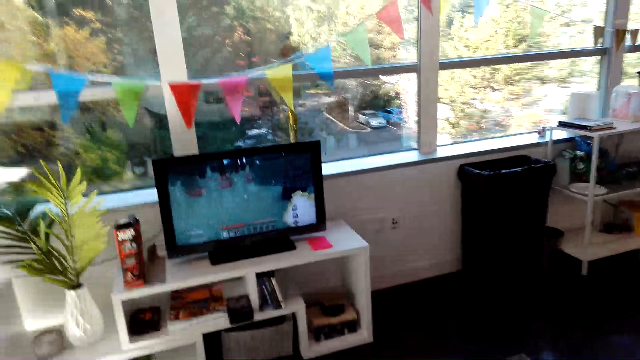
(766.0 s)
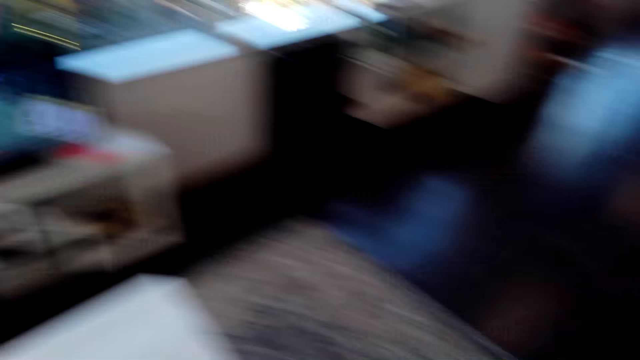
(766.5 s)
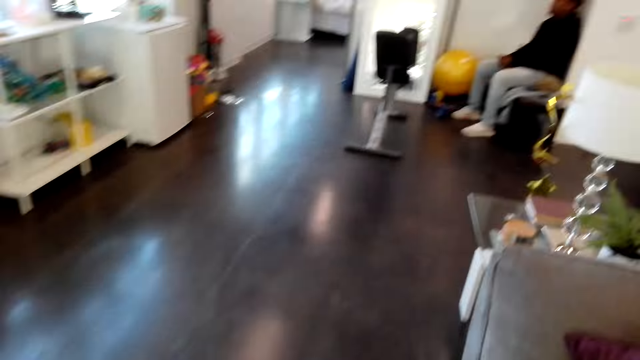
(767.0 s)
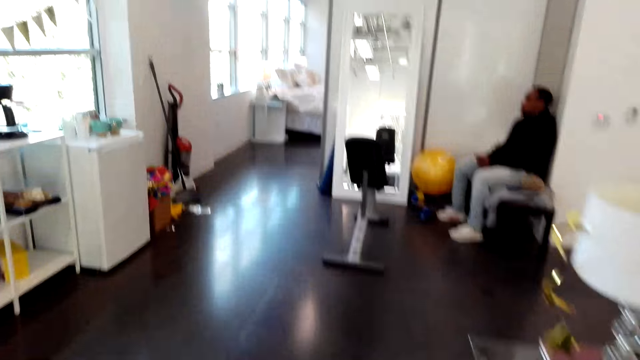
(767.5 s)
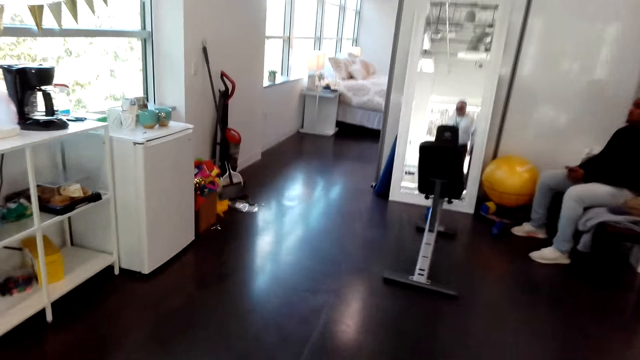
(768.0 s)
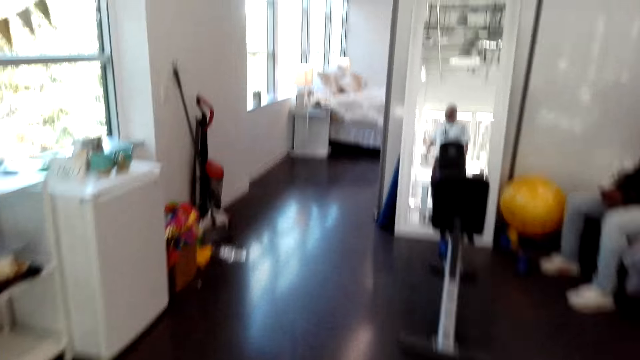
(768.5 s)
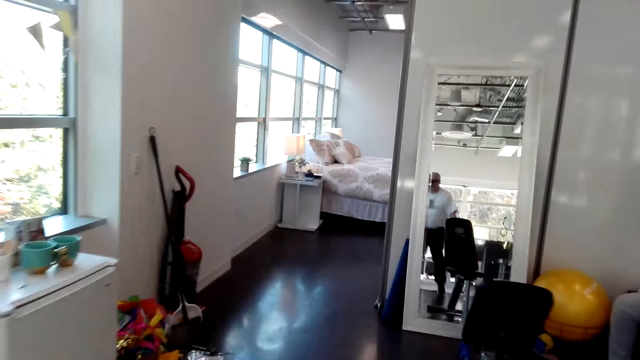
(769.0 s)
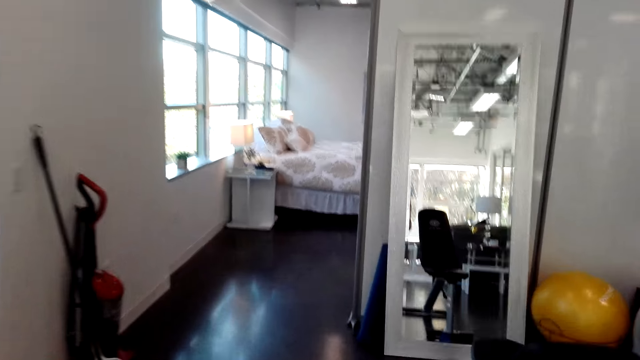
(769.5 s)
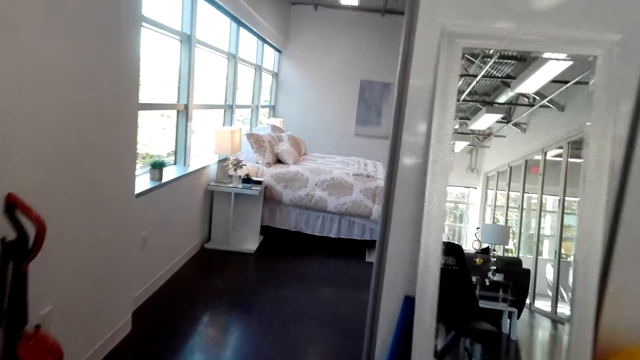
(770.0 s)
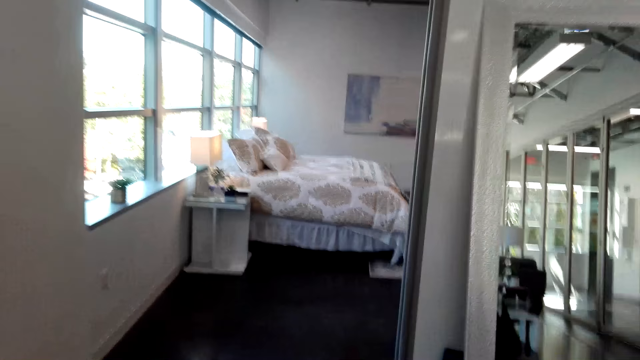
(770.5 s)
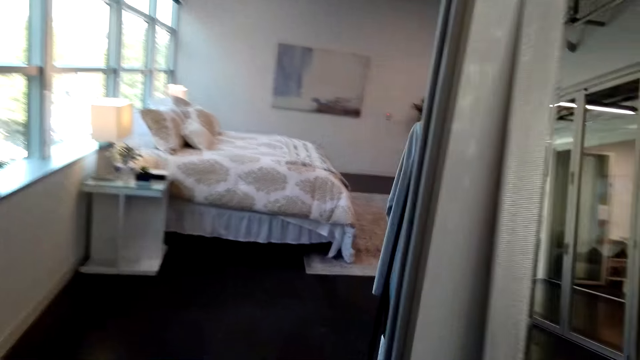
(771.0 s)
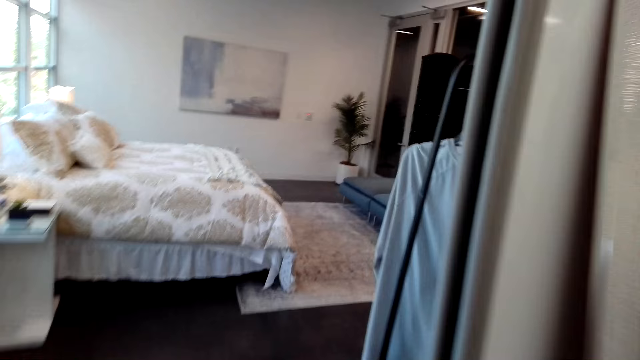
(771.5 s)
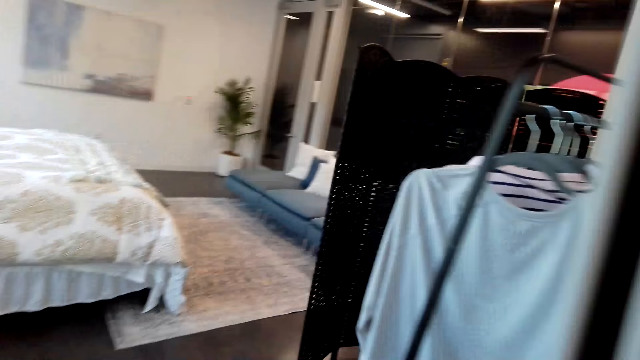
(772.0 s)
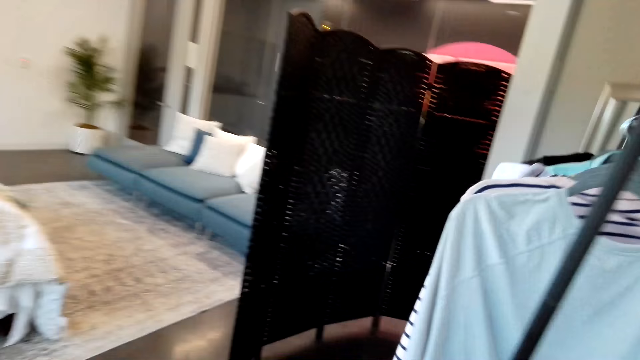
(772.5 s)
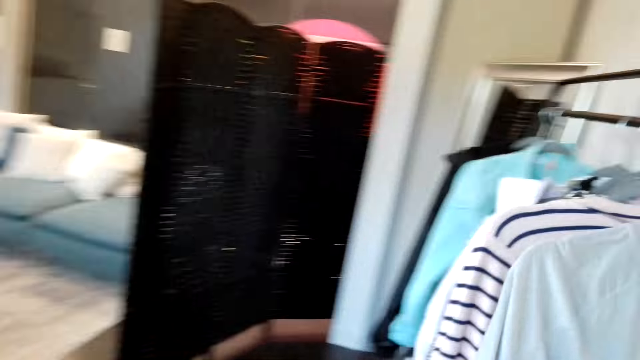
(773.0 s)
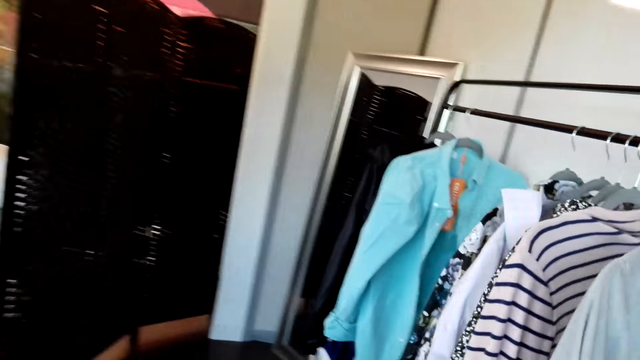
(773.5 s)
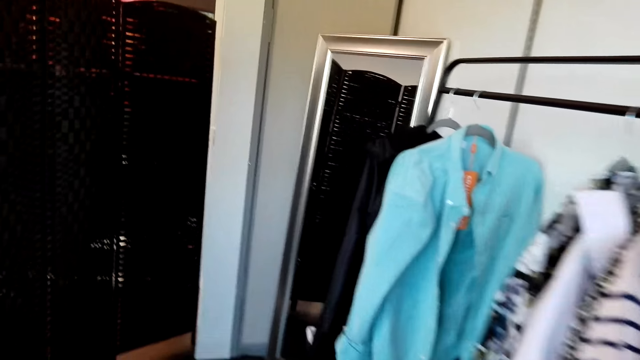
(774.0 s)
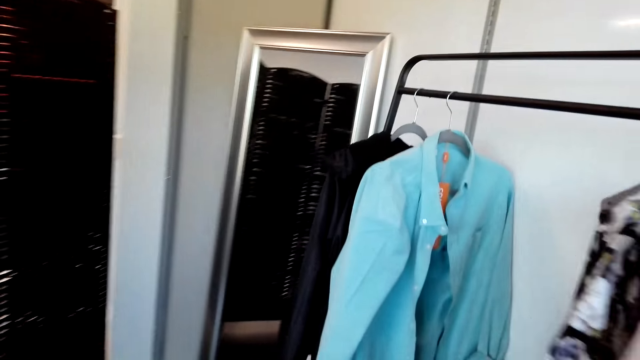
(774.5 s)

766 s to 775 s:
The camera wearer walks around the house. A man converses. The man sits on the bench. The camera wearer walks around the house.

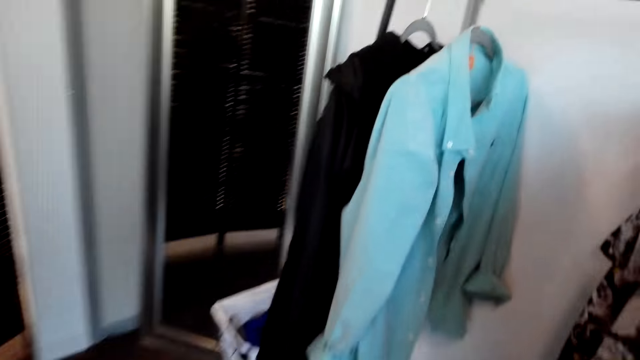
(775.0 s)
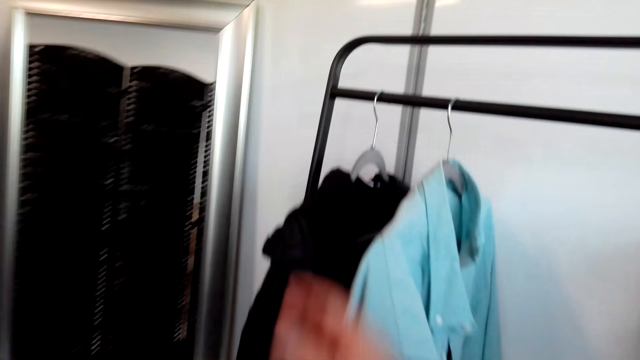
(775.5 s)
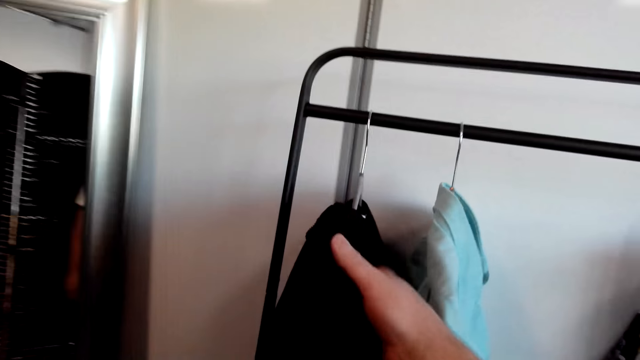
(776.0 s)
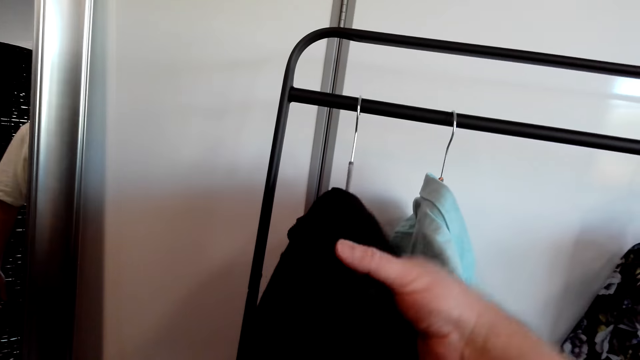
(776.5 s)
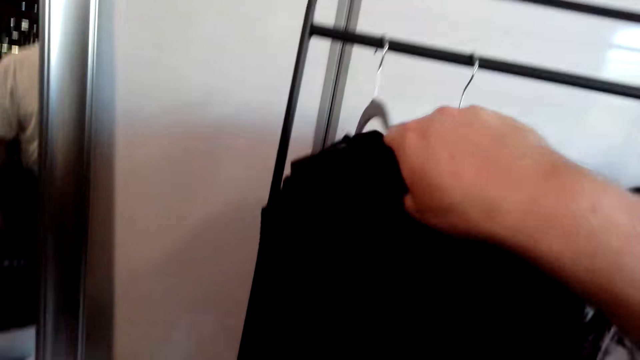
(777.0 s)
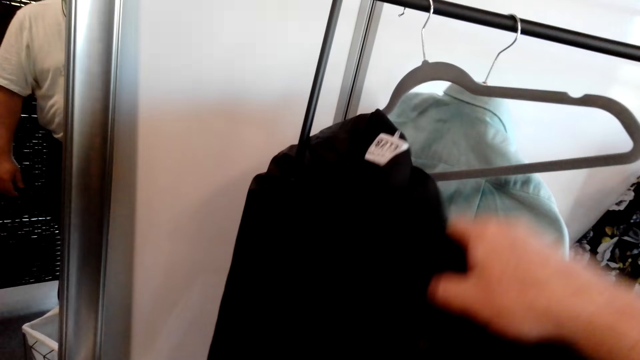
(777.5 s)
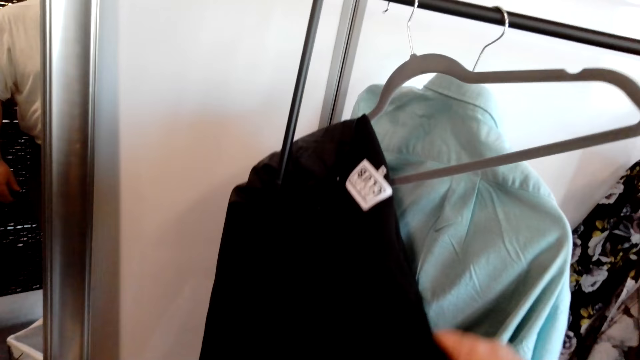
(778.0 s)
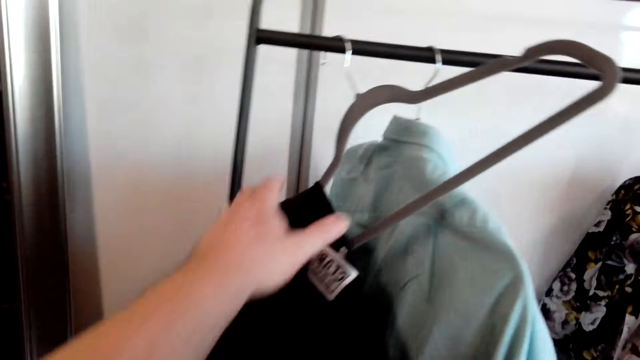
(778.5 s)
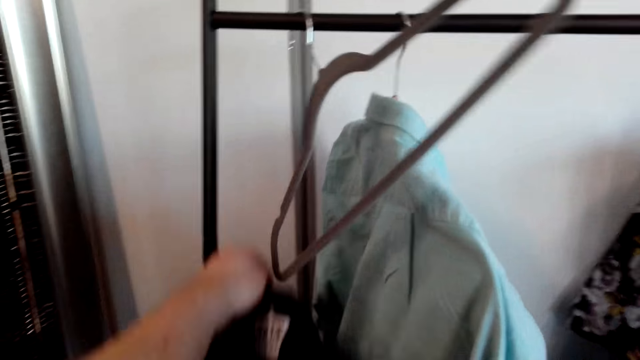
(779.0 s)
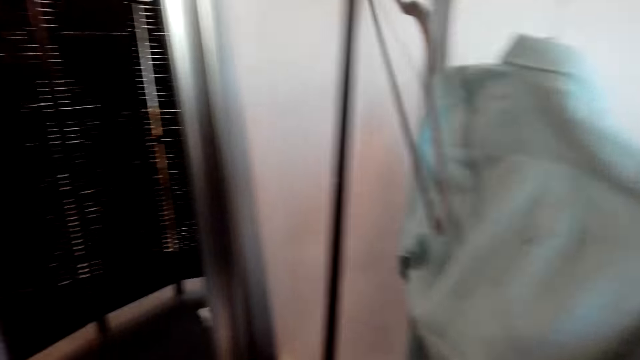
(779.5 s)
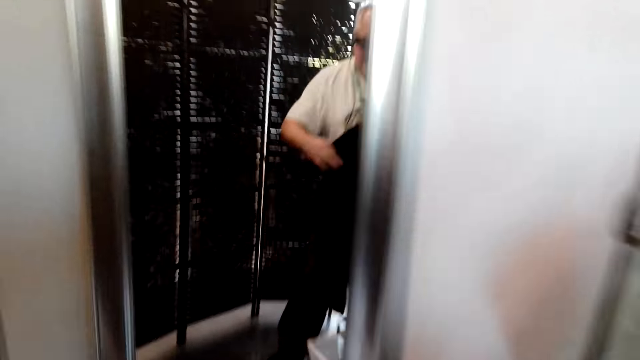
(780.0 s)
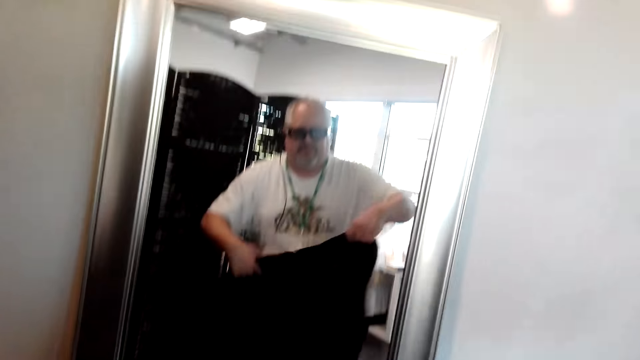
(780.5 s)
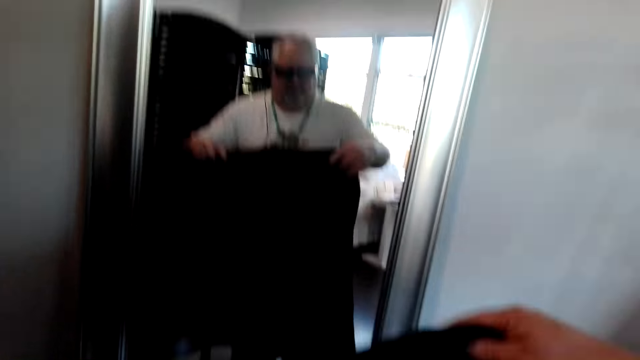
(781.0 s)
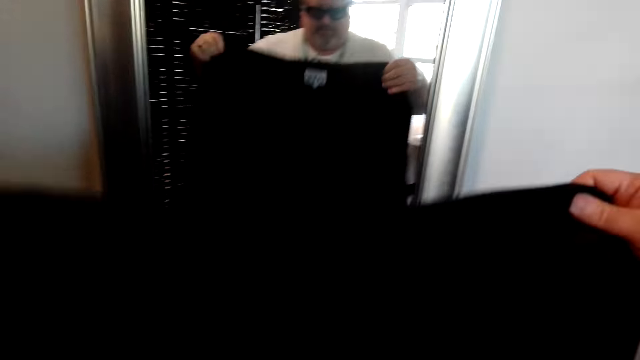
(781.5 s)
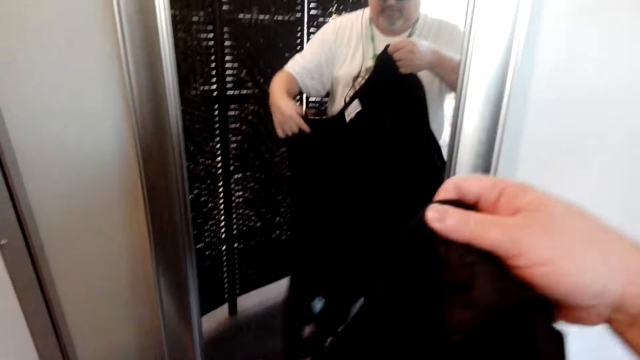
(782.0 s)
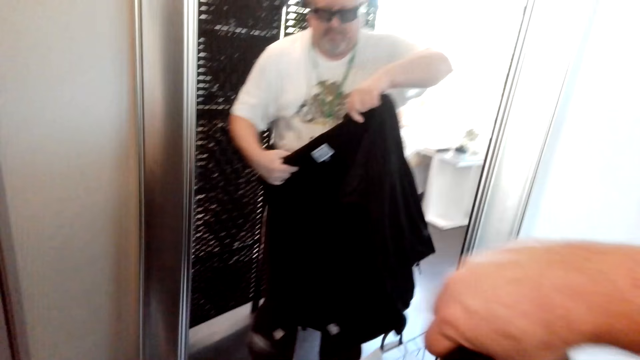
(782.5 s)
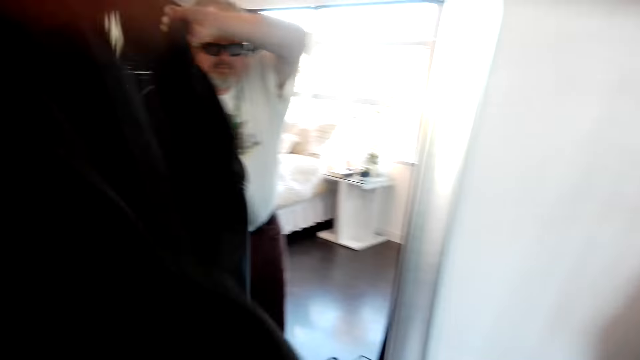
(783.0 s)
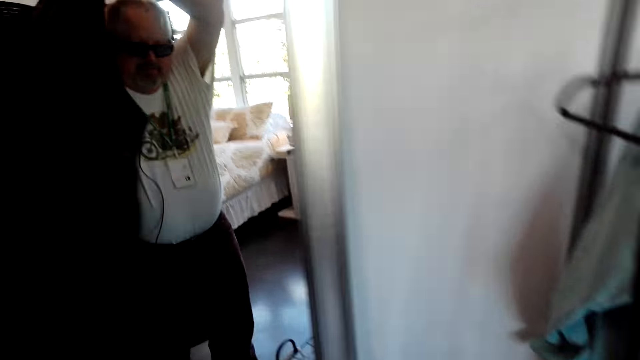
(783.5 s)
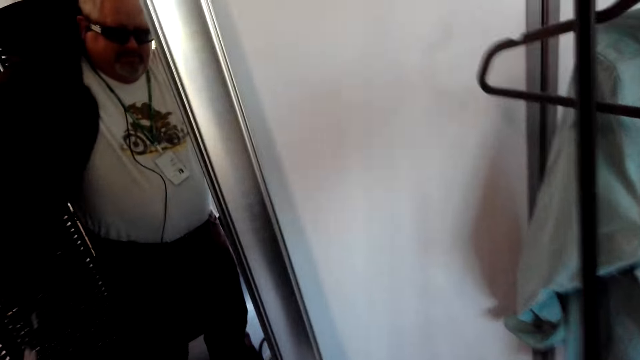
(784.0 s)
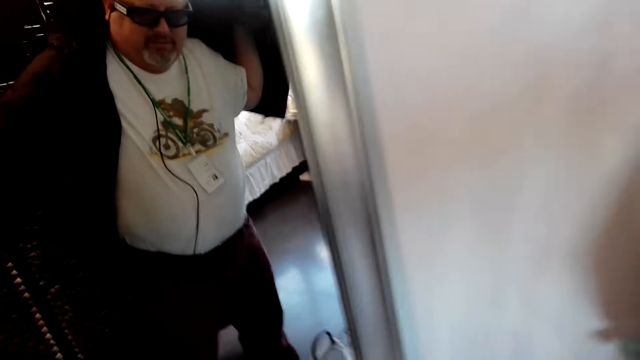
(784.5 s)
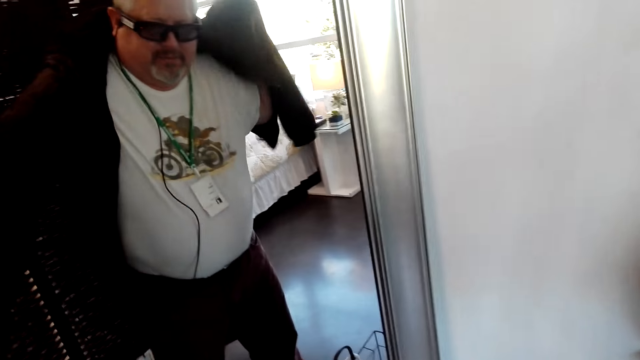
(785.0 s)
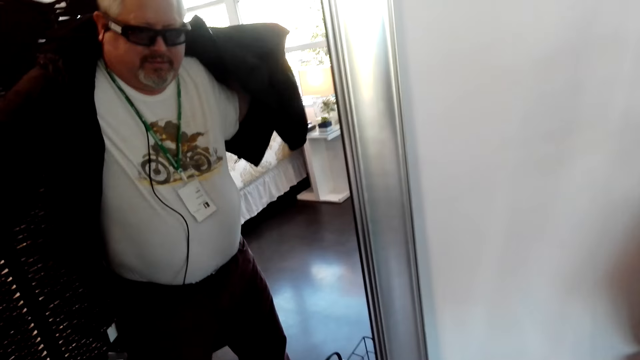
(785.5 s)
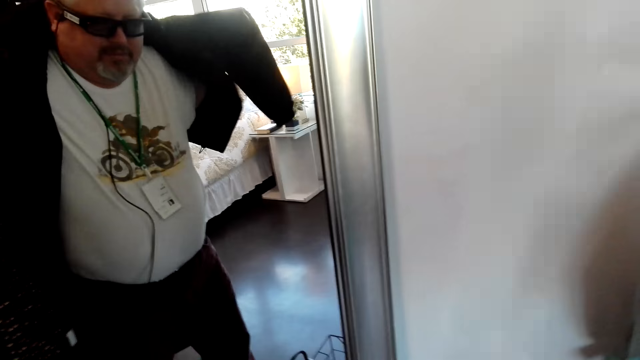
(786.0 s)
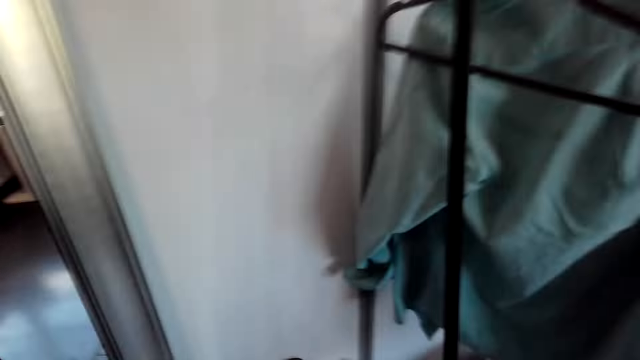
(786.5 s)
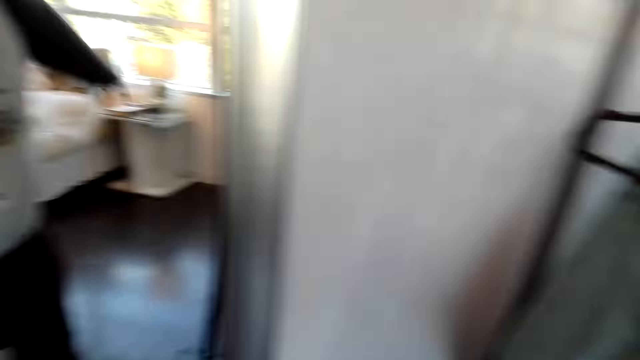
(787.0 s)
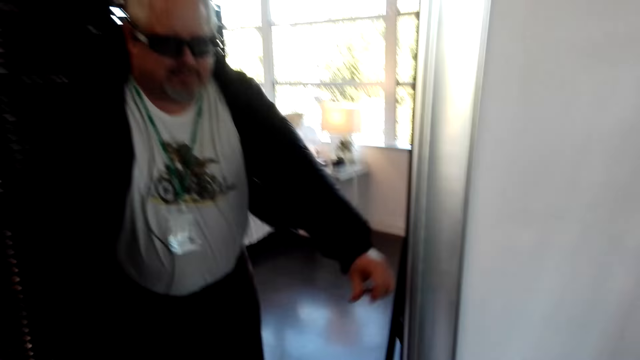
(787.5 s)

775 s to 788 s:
The camera wearer picks up the cloth. They hold the cloth. They remove the jacket. They hold the jacket. They put on the jacket.
